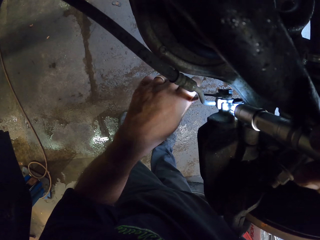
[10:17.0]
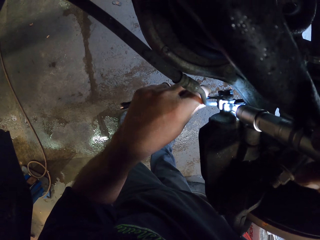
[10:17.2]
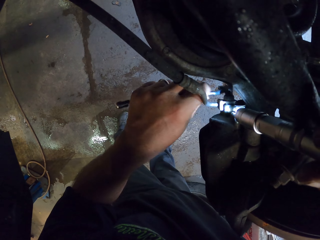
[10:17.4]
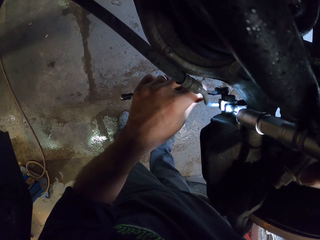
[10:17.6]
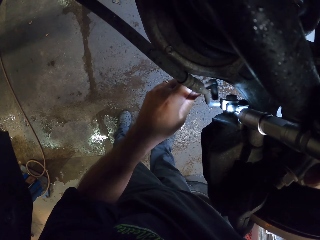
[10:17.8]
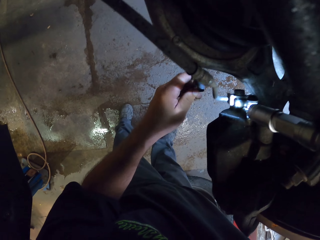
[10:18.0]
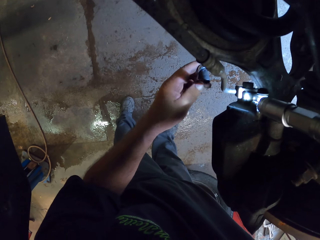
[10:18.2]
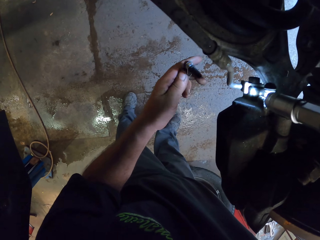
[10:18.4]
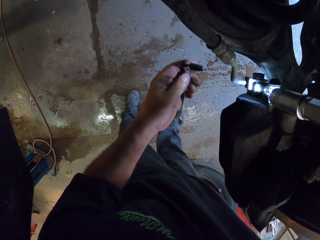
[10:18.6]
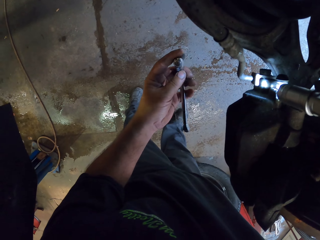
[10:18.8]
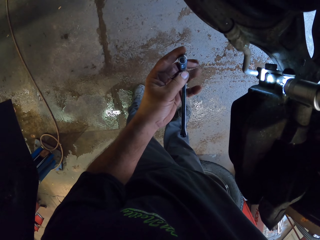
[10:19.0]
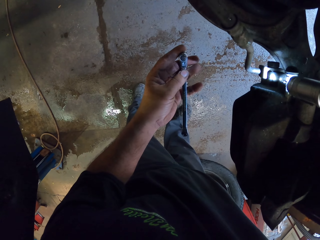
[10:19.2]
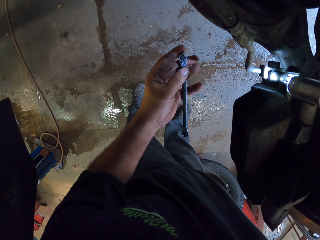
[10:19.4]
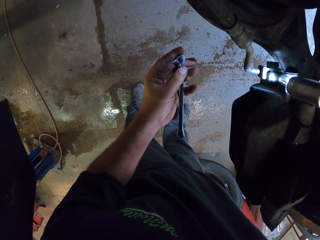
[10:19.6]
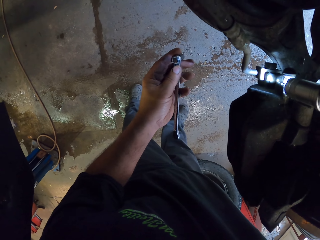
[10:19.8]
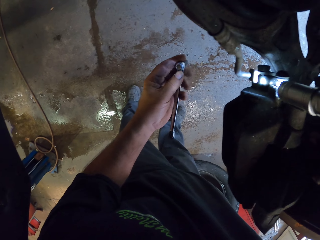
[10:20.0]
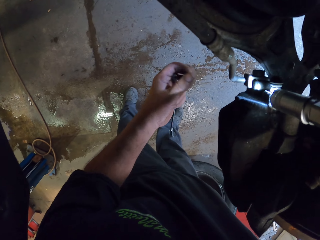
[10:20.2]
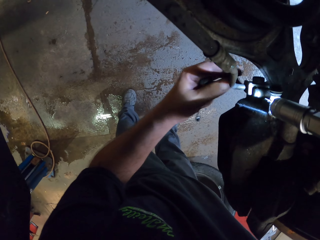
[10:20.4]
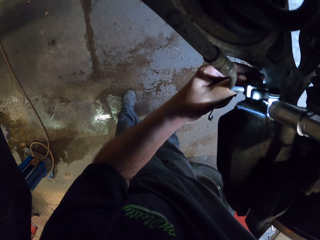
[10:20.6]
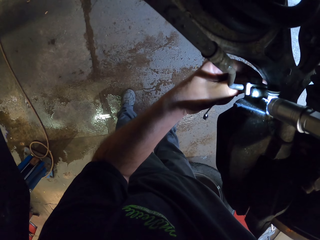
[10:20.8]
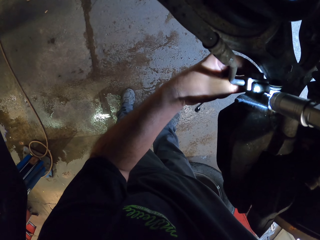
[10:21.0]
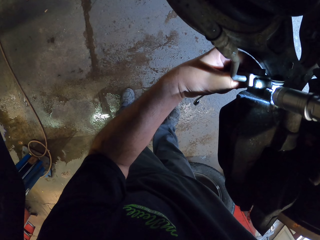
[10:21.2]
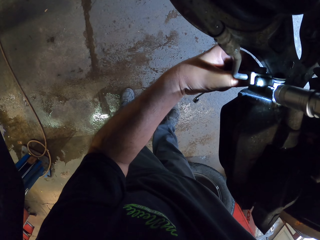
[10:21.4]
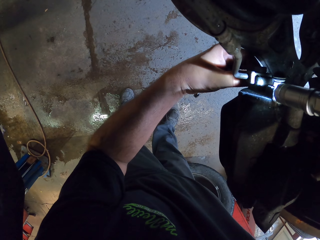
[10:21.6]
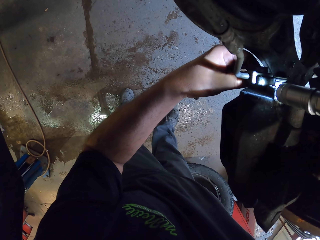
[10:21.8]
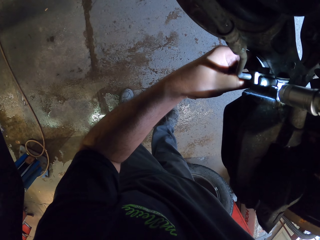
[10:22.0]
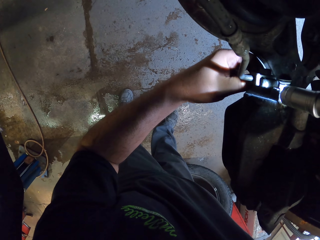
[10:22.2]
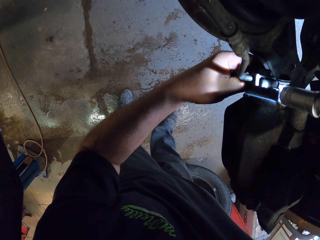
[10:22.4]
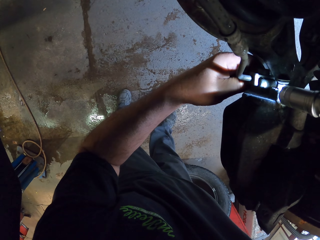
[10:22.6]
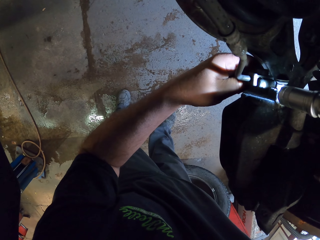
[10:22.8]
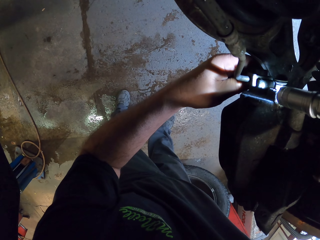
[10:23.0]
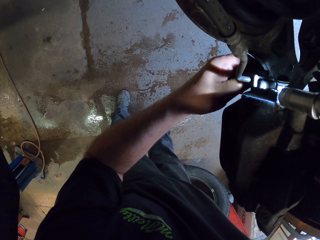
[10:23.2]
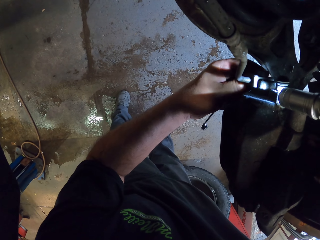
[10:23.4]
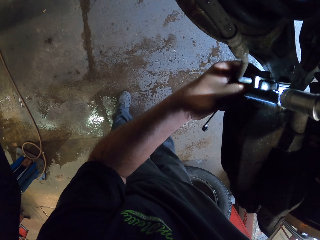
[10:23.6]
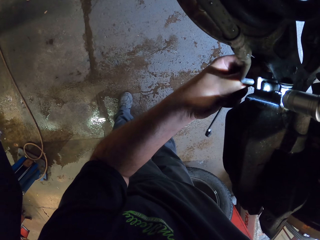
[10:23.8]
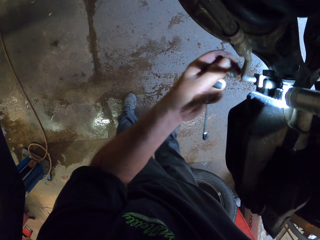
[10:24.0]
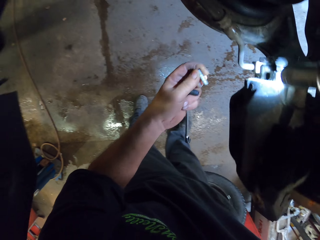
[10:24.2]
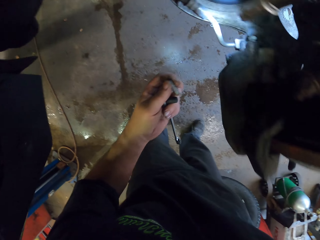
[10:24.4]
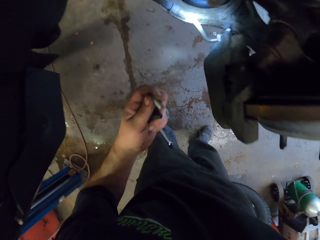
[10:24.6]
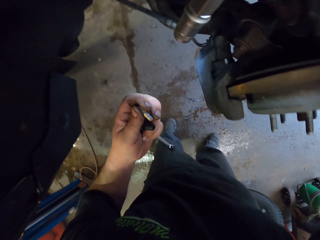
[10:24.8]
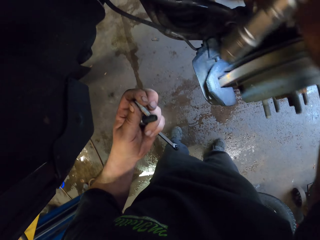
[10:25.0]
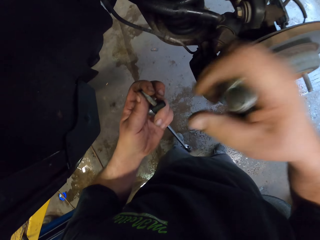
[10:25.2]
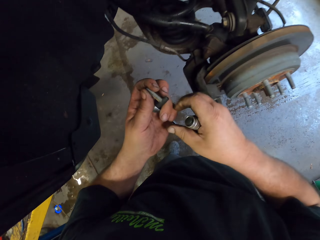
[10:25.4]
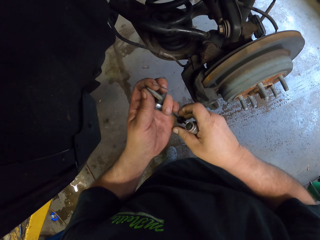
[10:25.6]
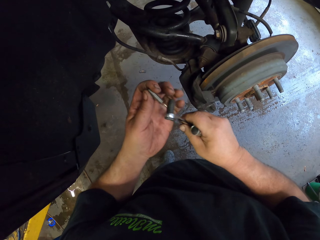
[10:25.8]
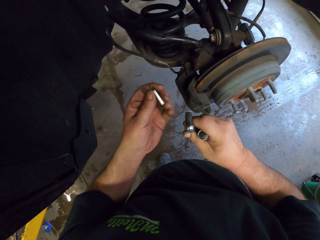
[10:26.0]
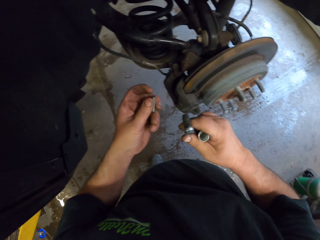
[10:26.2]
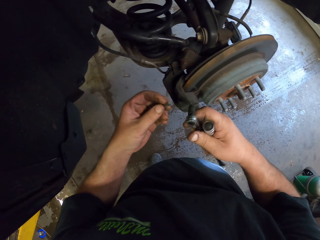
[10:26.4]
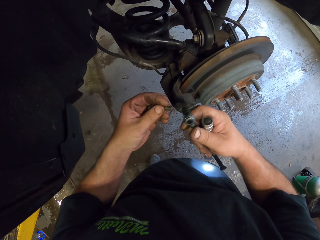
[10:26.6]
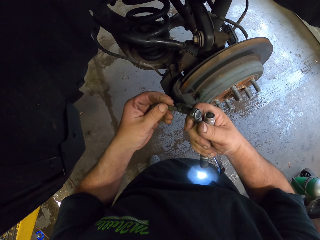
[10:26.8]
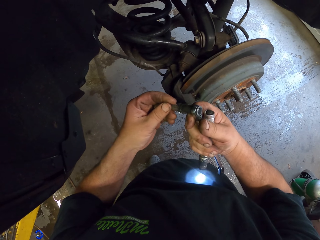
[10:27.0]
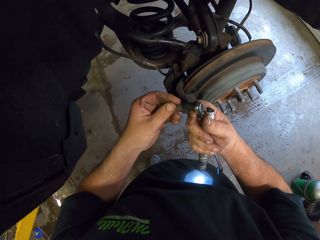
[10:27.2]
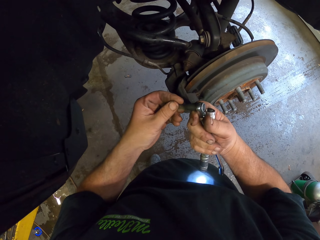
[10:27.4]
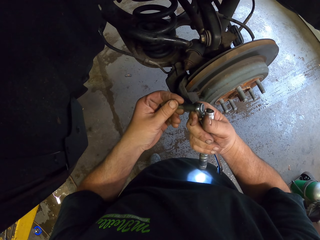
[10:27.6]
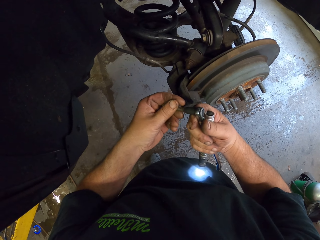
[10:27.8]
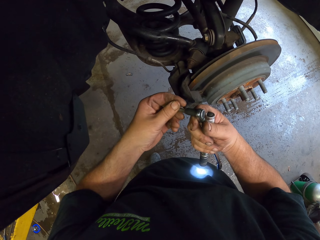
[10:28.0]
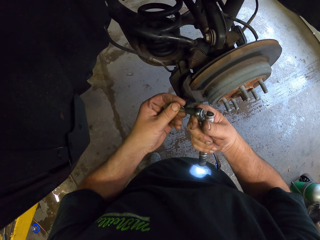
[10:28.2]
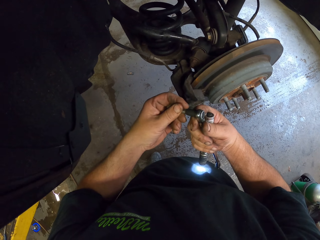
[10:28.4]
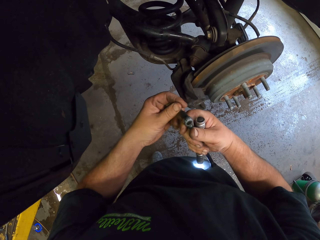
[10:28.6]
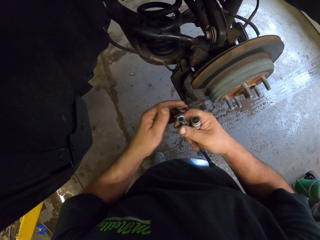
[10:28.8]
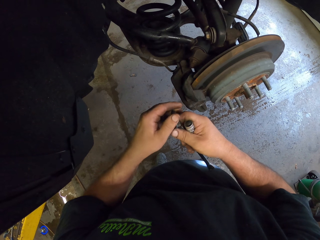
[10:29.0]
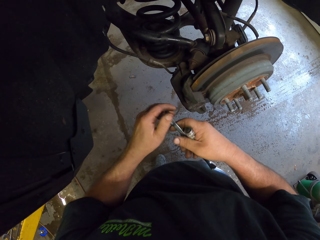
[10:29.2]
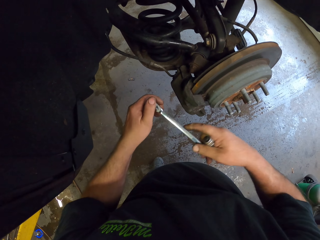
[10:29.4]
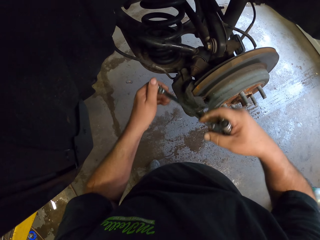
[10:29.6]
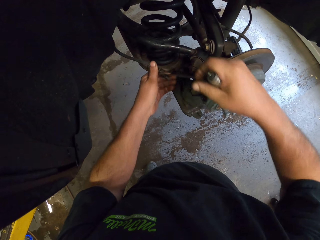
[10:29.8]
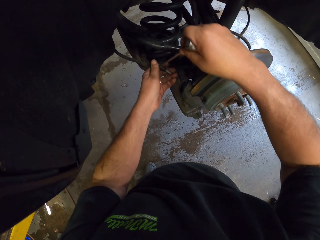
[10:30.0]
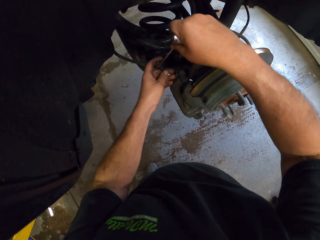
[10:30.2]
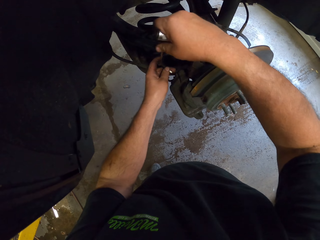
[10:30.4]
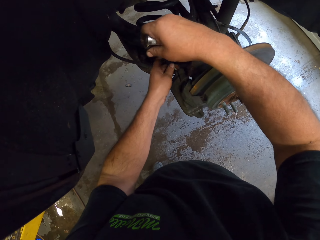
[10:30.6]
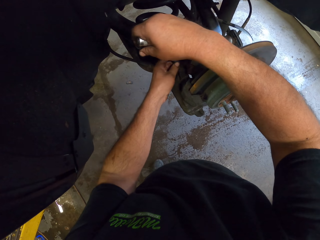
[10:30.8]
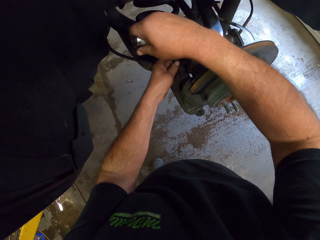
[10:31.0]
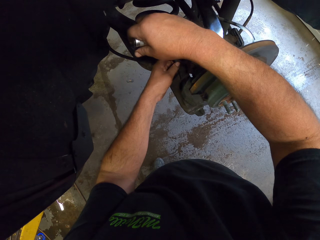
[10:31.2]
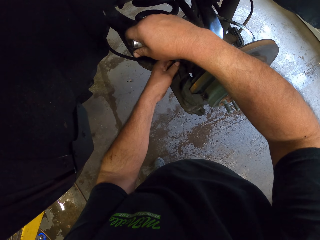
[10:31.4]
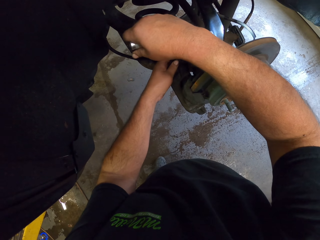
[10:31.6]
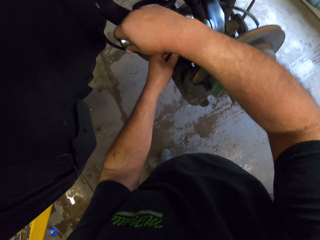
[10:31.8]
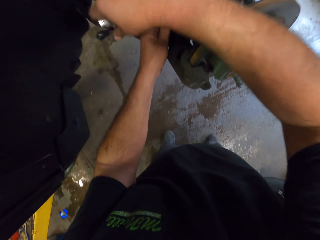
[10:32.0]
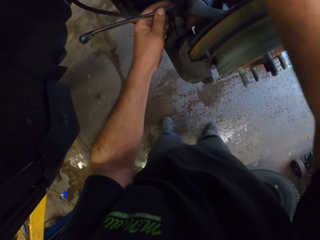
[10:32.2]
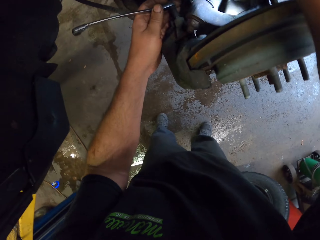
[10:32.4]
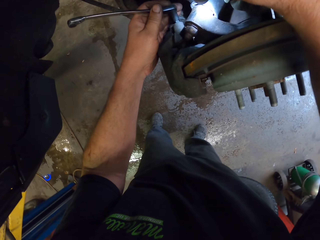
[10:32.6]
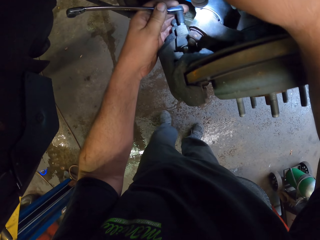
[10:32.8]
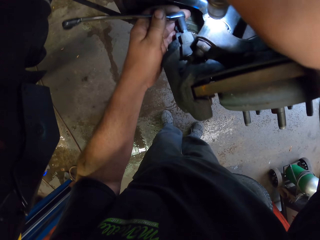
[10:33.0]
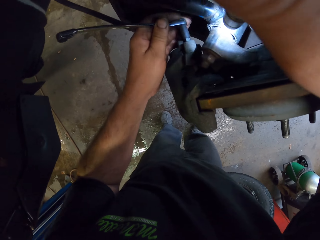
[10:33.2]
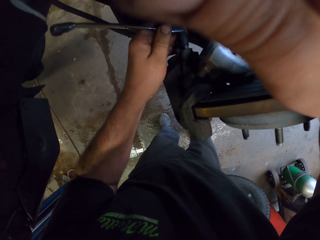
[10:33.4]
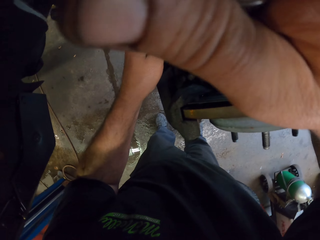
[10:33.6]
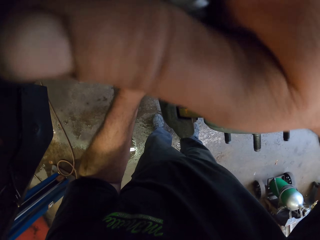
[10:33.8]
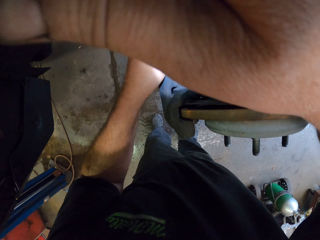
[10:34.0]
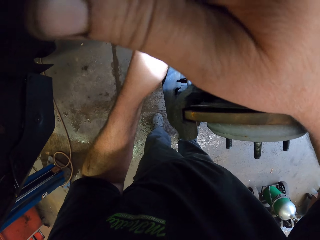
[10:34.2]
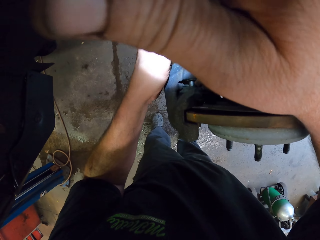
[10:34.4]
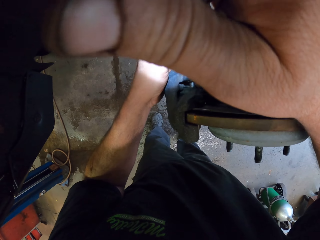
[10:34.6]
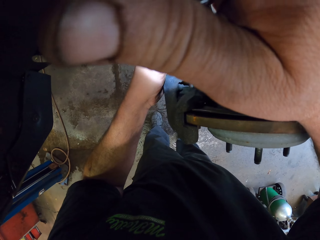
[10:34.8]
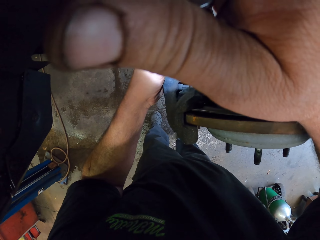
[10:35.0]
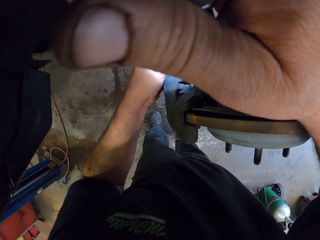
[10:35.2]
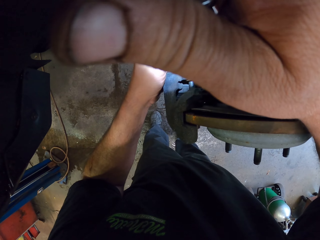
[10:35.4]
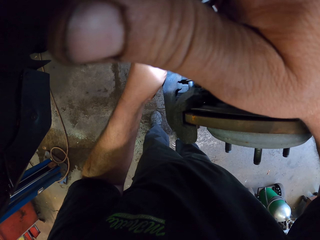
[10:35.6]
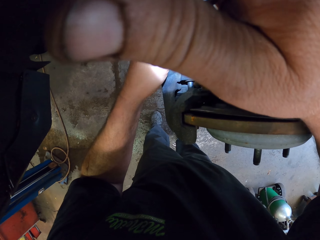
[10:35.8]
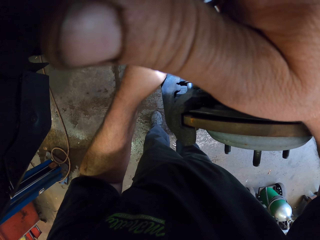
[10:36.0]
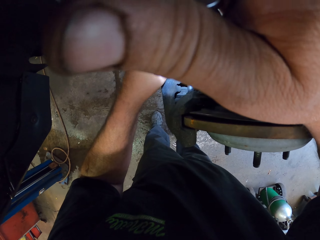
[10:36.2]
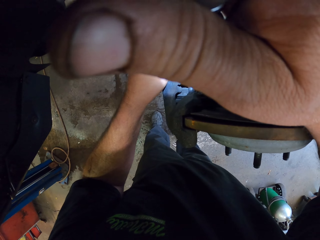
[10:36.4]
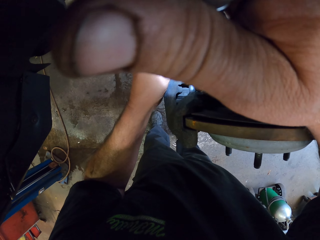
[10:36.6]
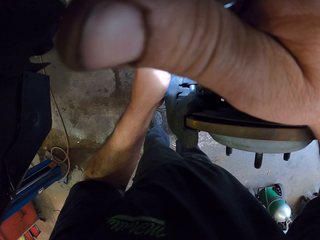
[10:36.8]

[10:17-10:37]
The camera wearer removes a spanner from the car brake. They grab the car brake. They remove a bolt from the car brake. They place on the spanner. They fix the bolt on the car brake.

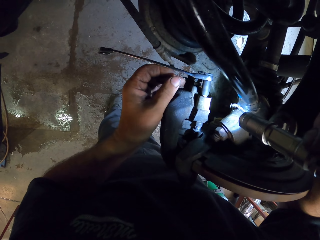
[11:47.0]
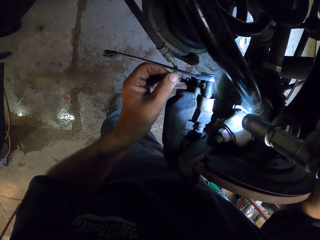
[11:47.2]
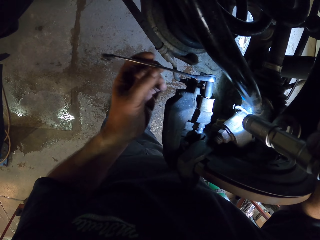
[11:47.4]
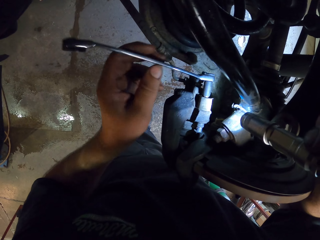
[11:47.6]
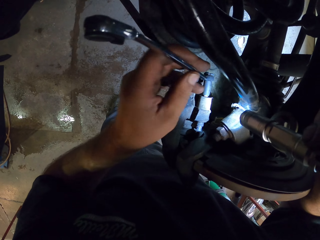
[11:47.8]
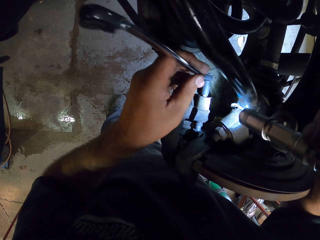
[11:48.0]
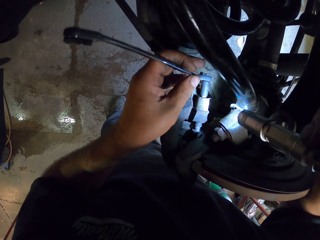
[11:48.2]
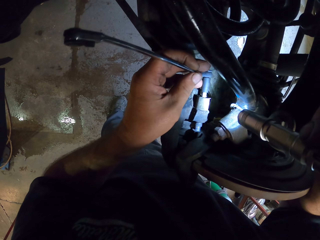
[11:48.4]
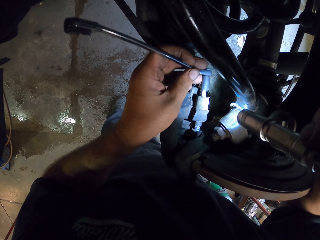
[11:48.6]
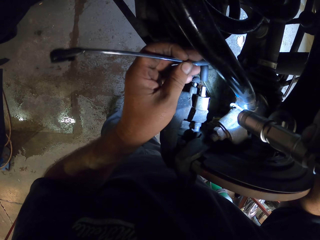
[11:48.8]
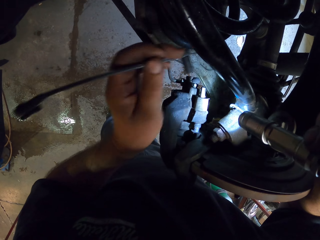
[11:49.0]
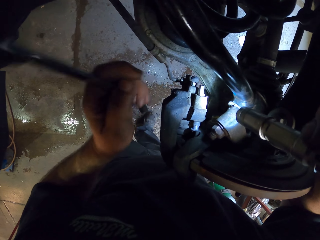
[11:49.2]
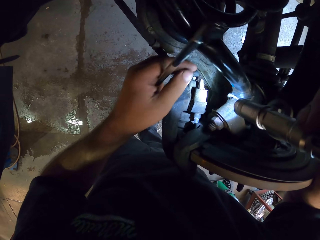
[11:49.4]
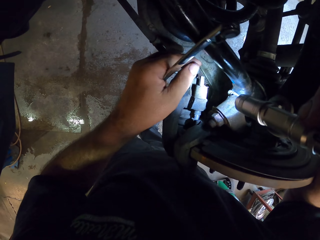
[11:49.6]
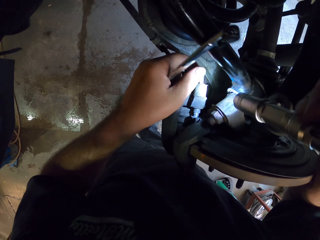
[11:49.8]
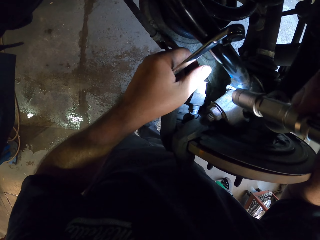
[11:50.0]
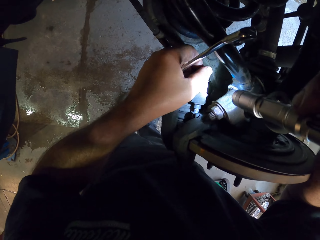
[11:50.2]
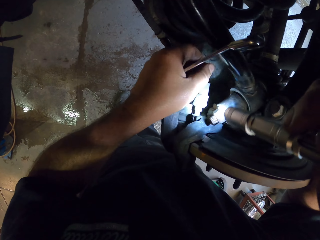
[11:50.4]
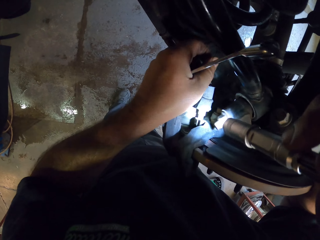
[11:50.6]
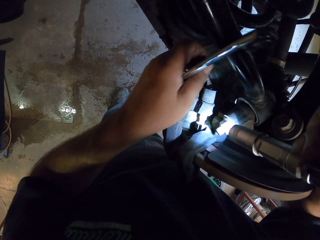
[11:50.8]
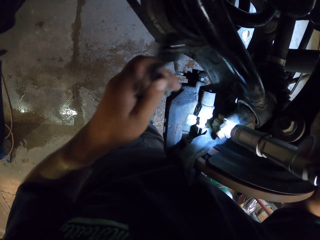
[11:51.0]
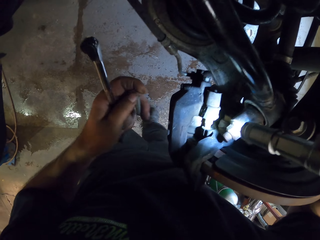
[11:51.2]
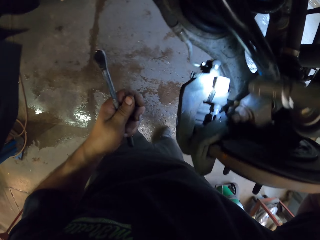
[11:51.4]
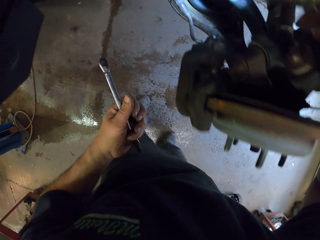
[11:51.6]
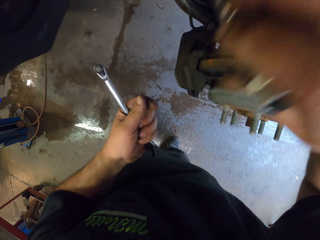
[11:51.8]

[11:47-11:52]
The camera wearer removes the spanner from the car brake. They touch the bolt.
